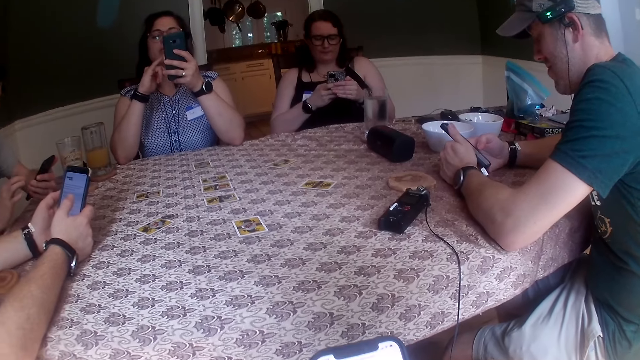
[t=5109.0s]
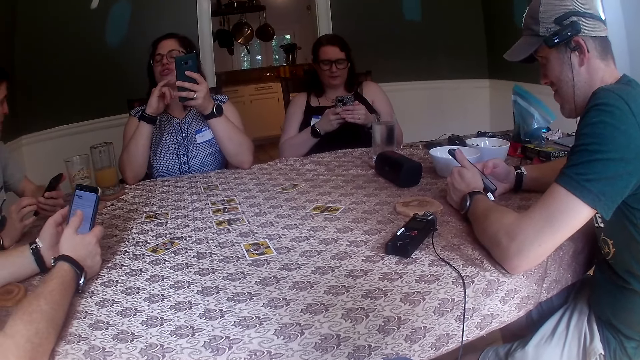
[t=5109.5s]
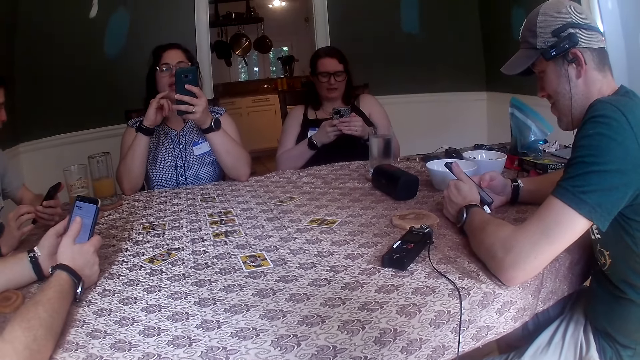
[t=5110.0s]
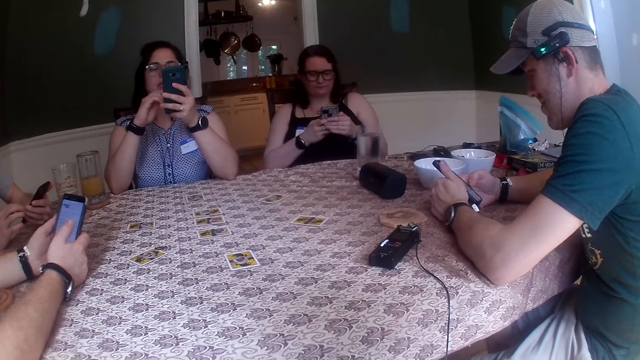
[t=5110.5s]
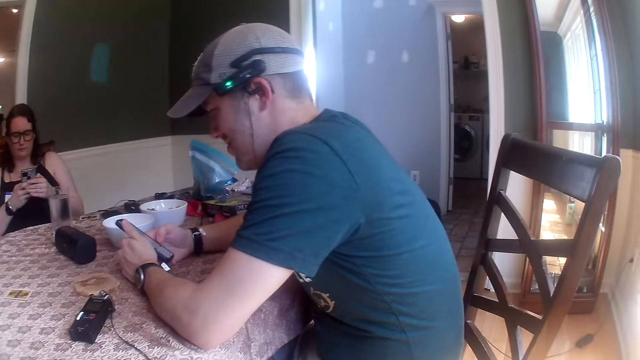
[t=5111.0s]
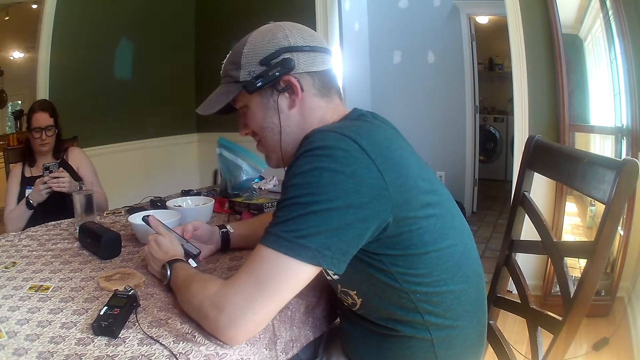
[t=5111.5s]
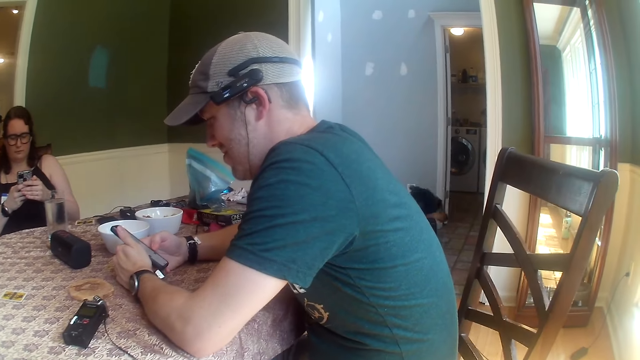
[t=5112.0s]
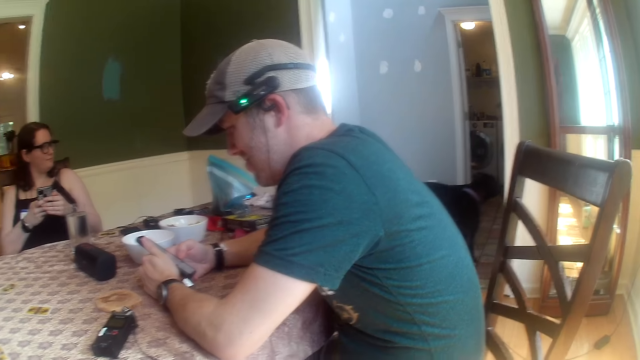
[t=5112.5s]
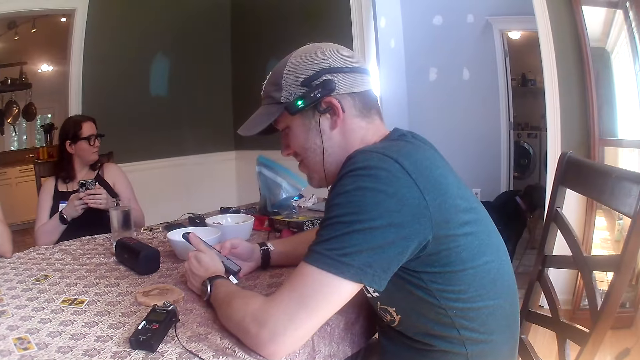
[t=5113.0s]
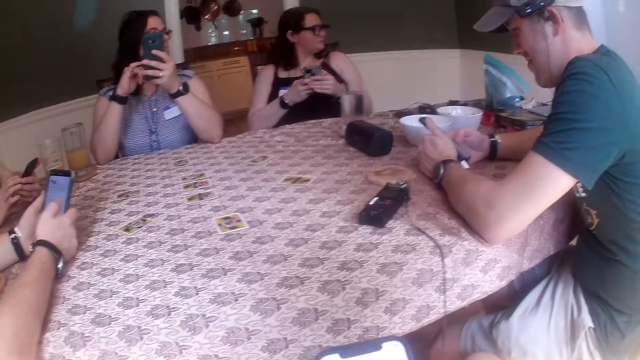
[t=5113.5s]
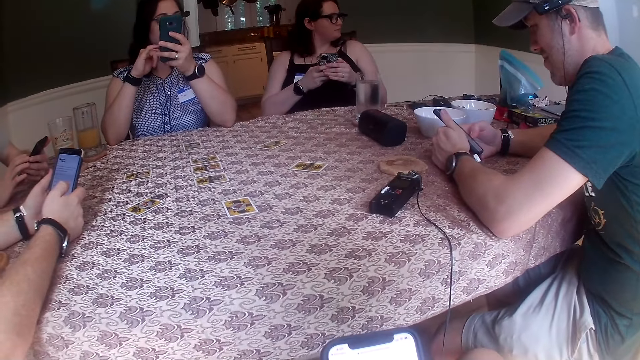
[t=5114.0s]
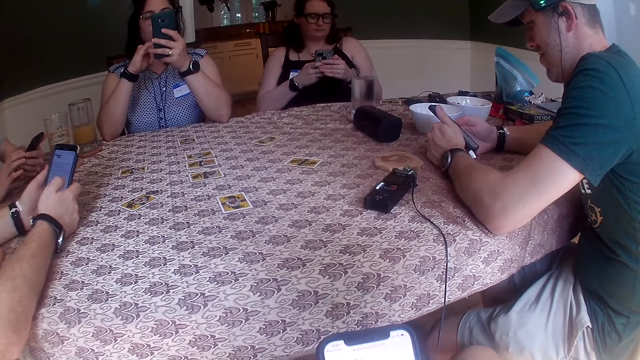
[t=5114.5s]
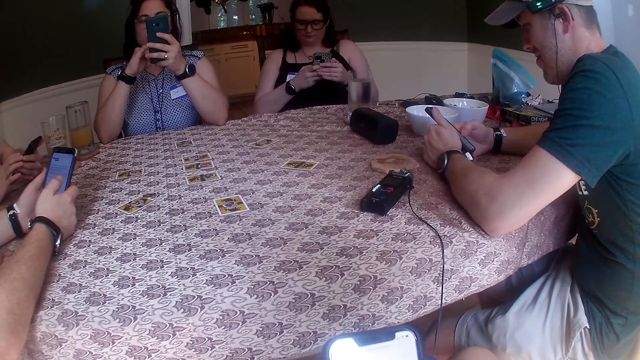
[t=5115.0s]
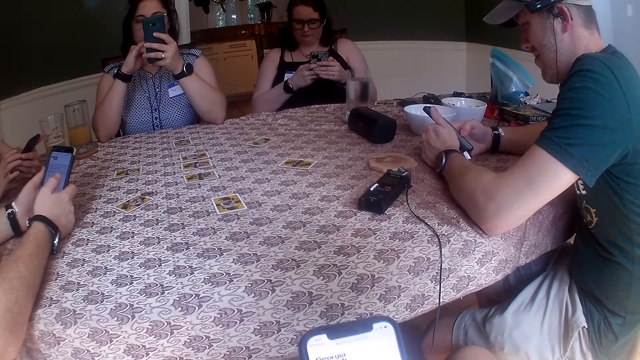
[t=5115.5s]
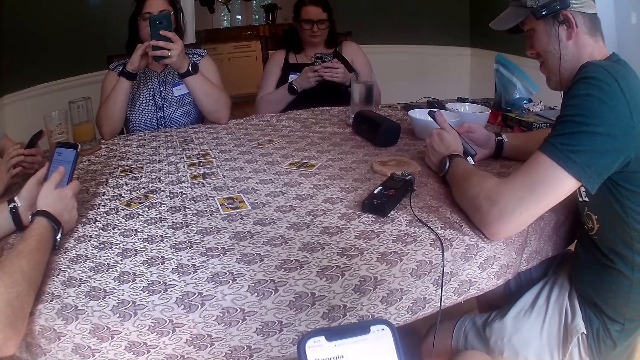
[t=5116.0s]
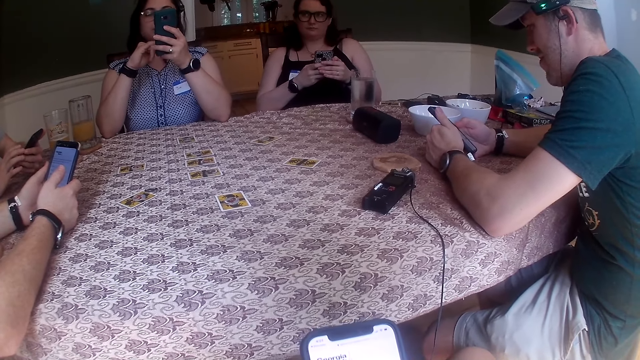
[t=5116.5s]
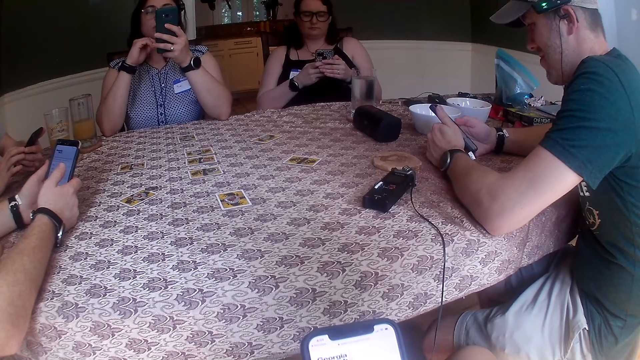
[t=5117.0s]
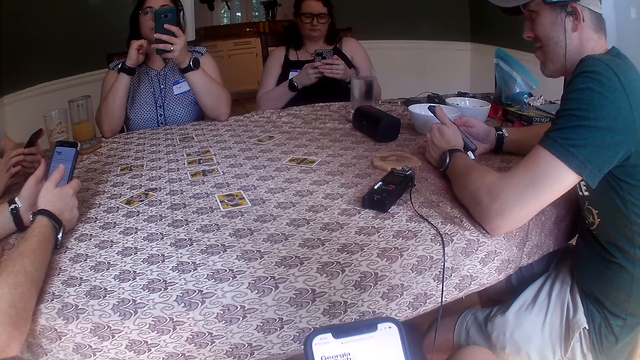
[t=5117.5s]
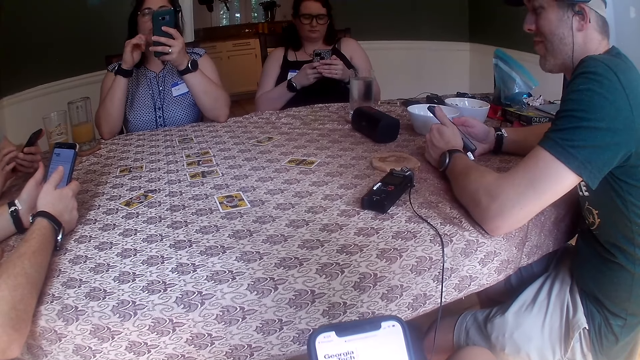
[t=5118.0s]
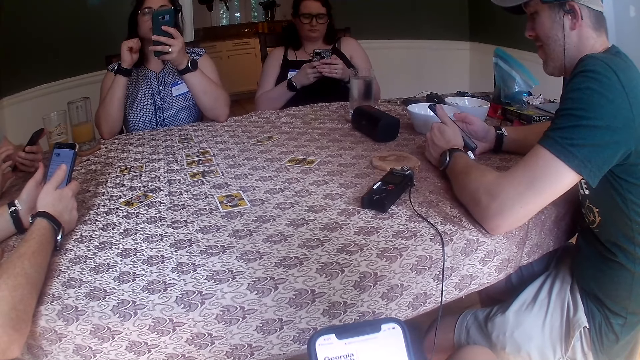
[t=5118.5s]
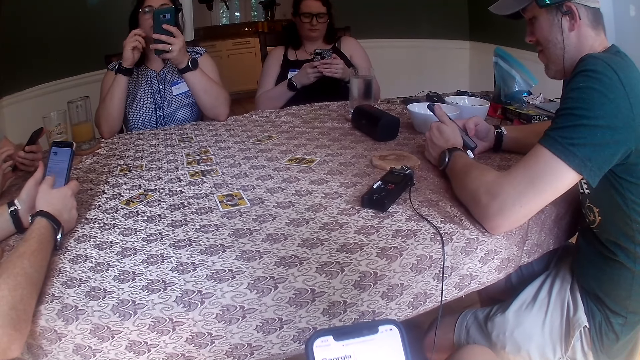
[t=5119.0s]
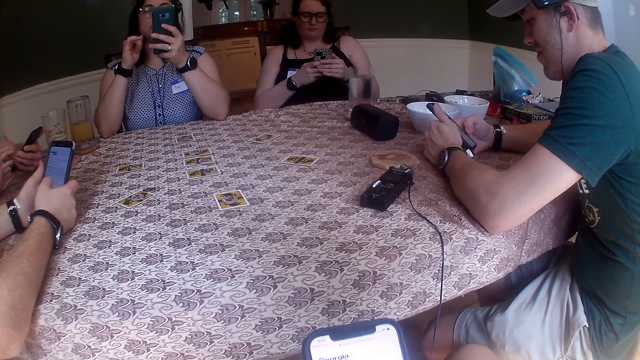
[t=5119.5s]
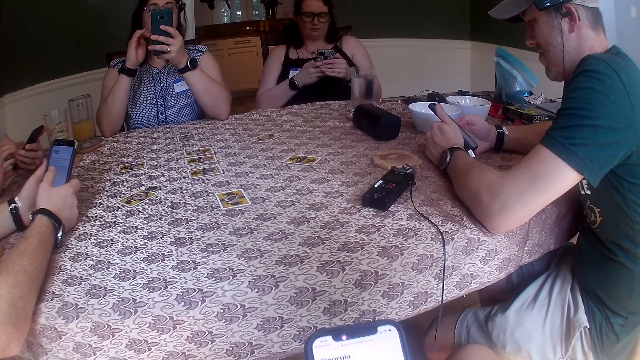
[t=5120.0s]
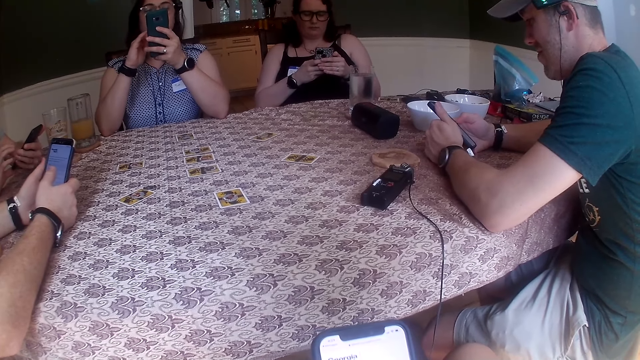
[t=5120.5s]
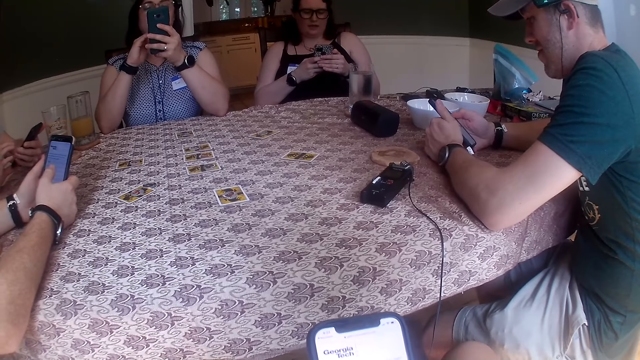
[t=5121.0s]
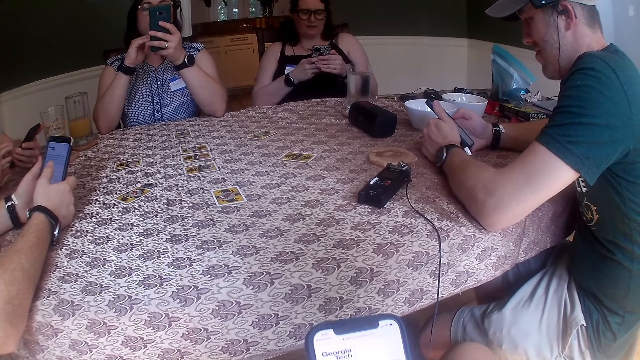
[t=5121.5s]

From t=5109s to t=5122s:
A dog barks. The camera wearer looks around the house. The dog walks towards a room. The camera wearer uses their phone. A woman uses her phone. The camera wearer uses their phone.

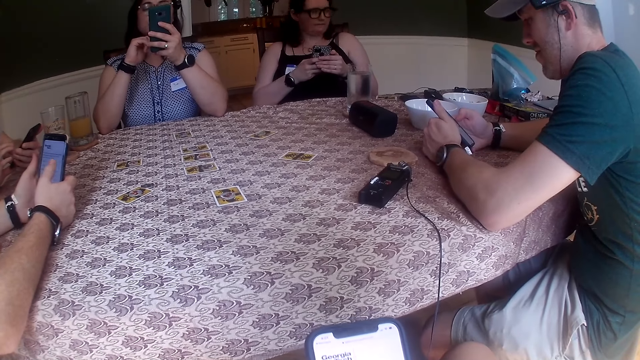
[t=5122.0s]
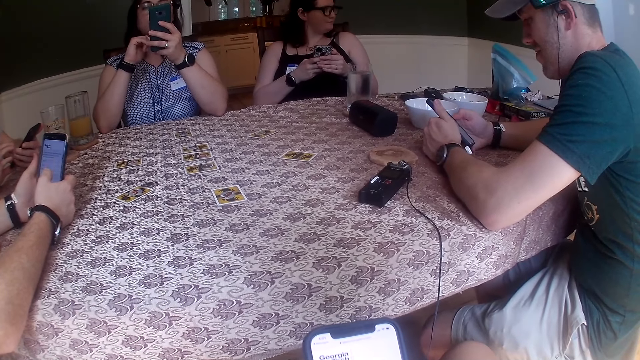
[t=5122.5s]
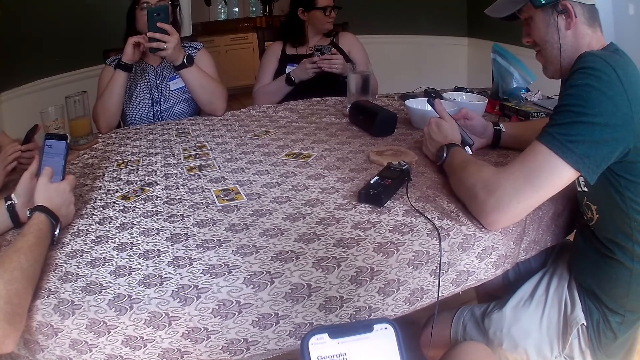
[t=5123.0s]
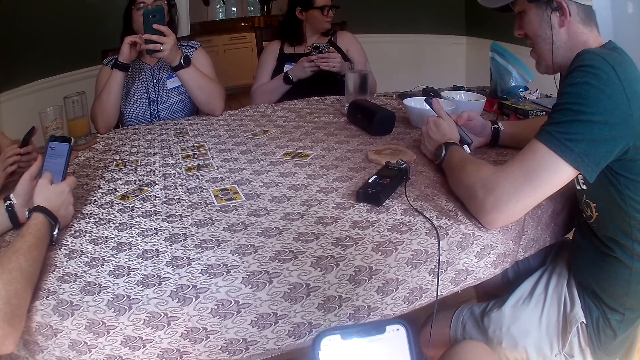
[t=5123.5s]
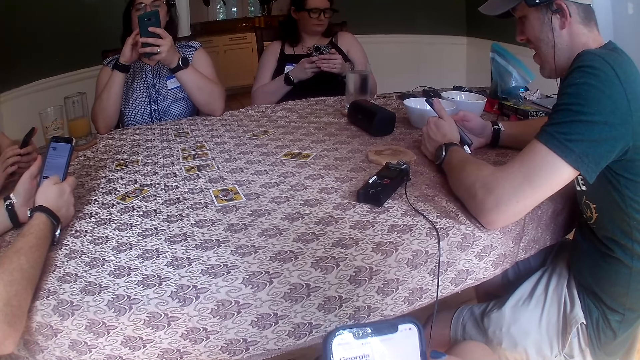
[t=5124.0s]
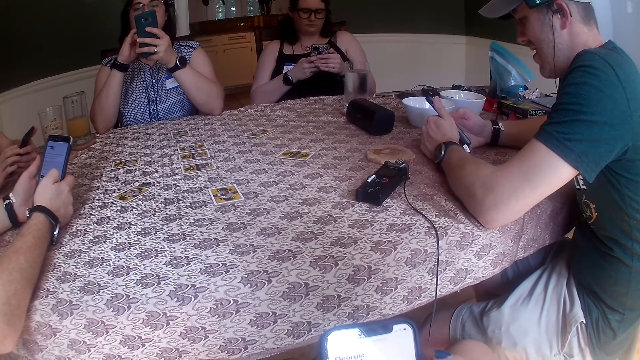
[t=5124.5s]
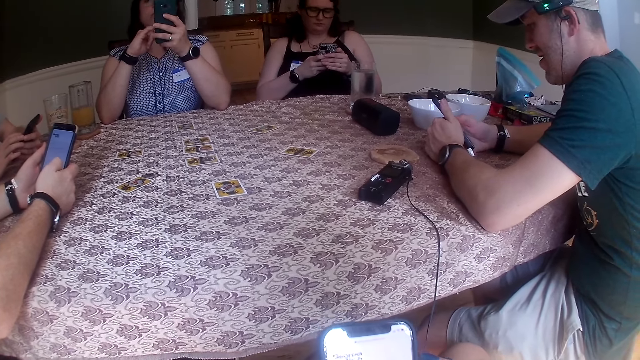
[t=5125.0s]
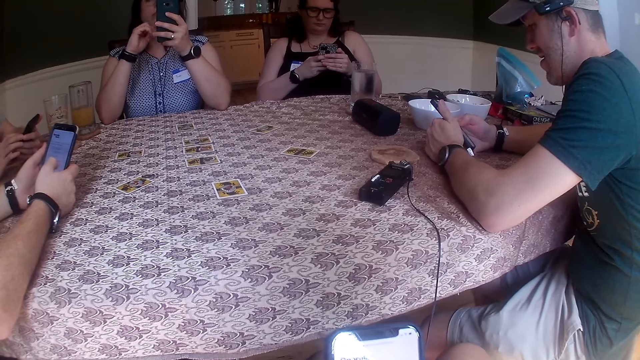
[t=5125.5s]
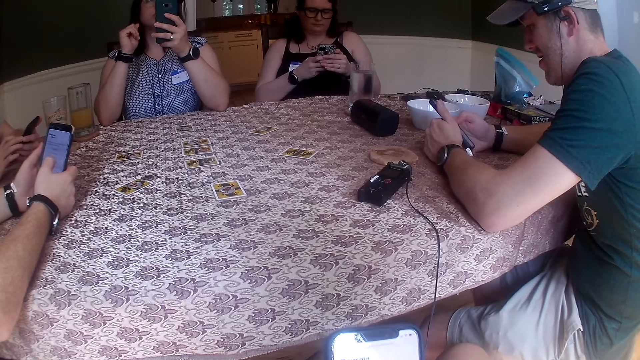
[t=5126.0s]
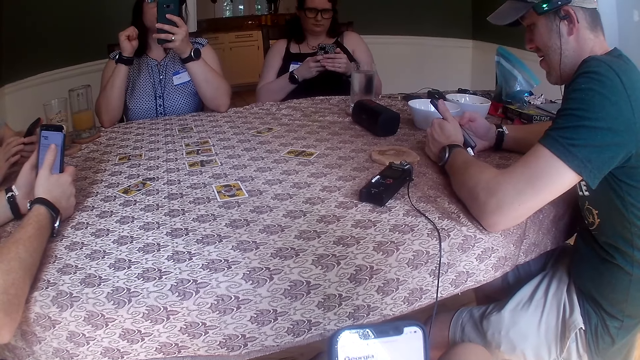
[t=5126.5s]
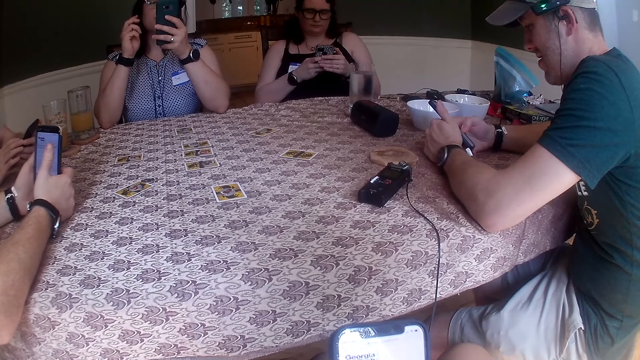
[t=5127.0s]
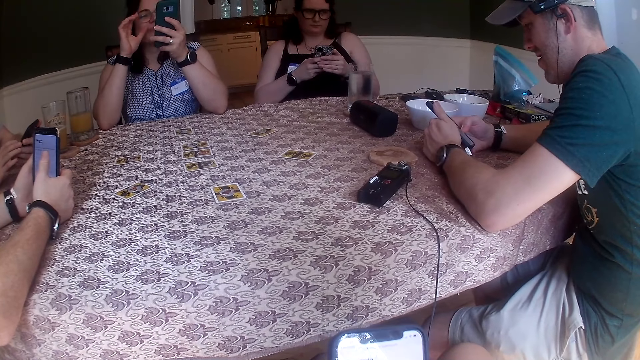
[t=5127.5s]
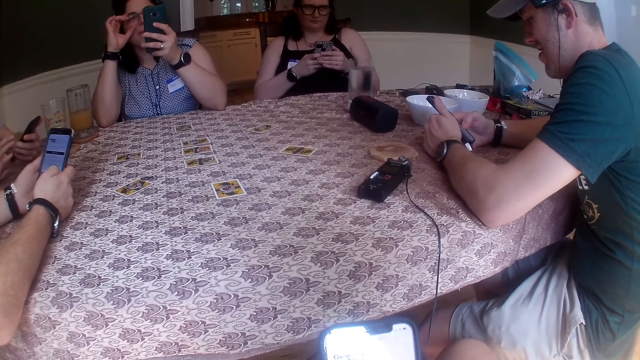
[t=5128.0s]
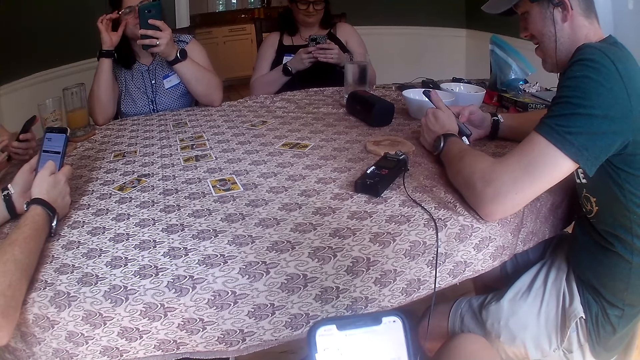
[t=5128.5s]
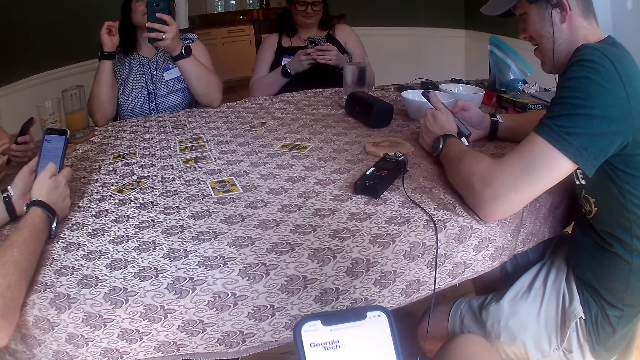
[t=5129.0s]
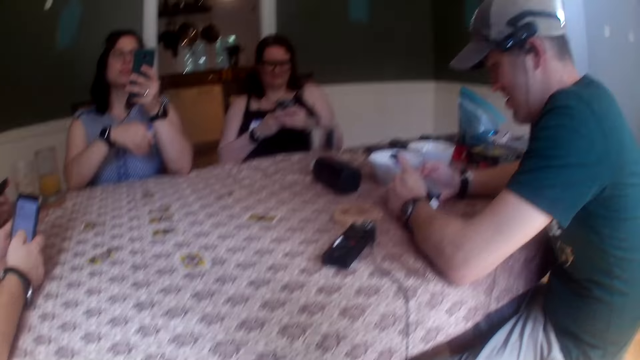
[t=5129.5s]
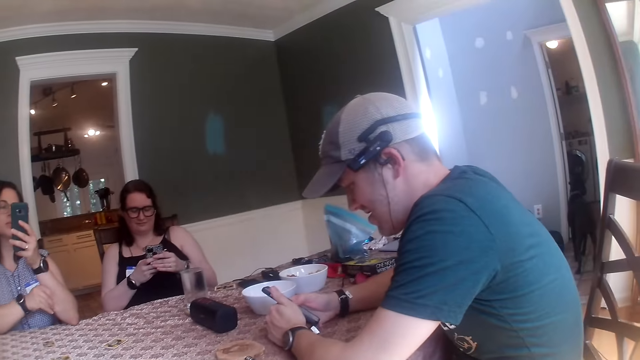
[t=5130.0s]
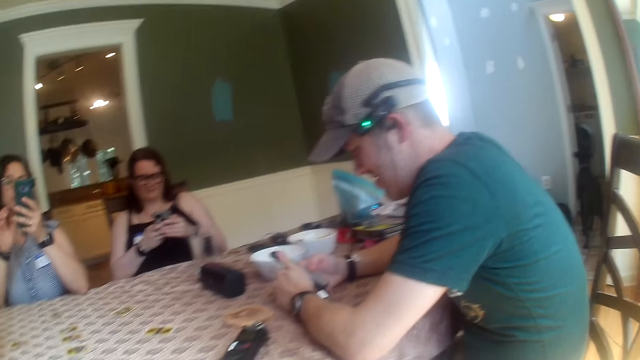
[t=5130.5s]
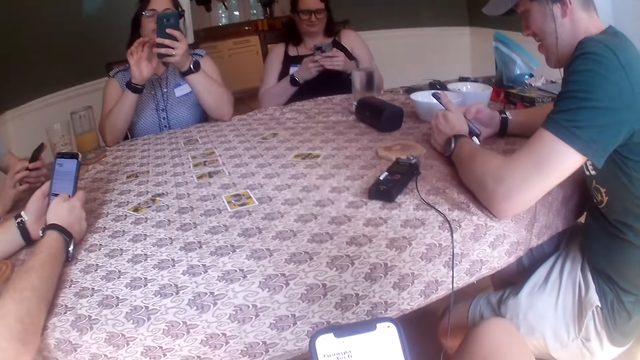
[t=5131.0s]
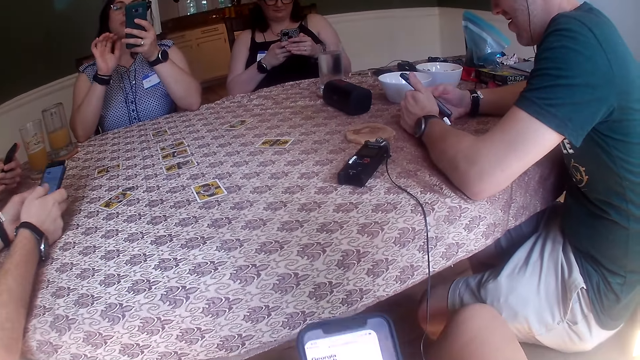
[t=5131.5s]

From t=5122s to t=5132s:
A man uses his phone. The camera wearer uses their phone. A woman touches her glasses with her right hand, scratches her left arm with her right hand, and operates her phone with her right hand. The camera wearer looks at the man.
